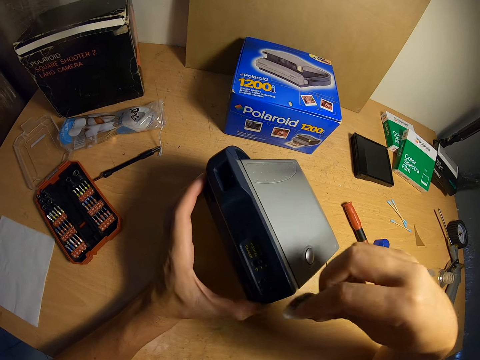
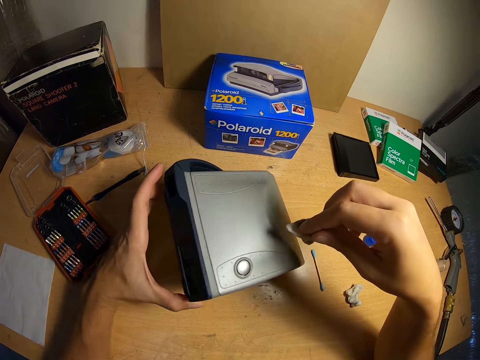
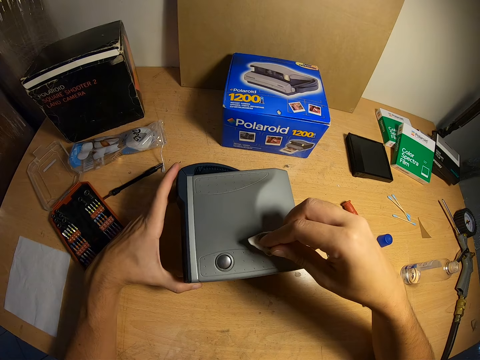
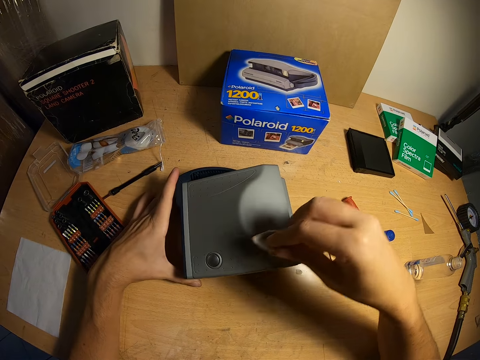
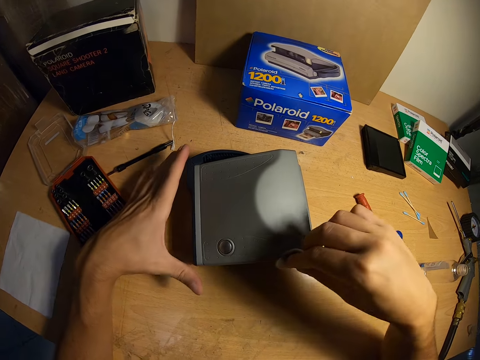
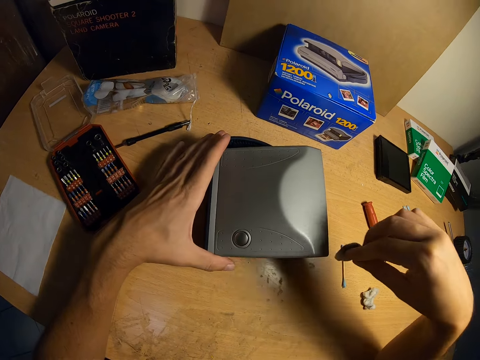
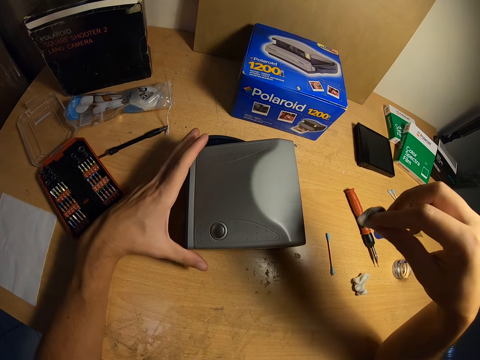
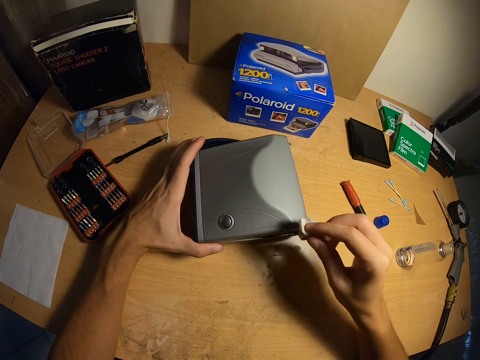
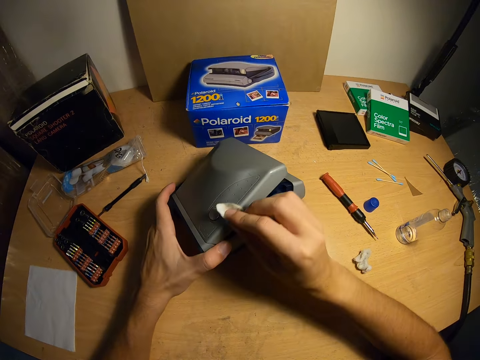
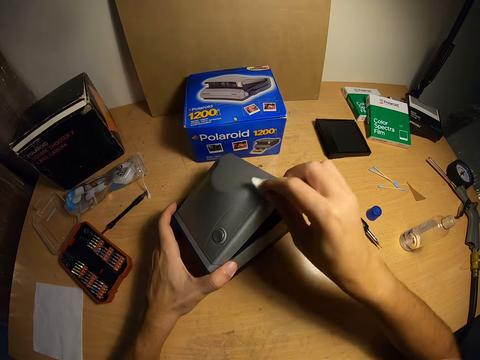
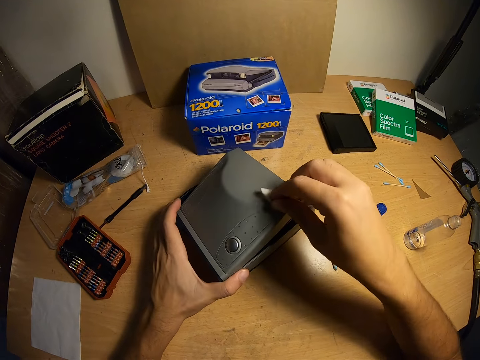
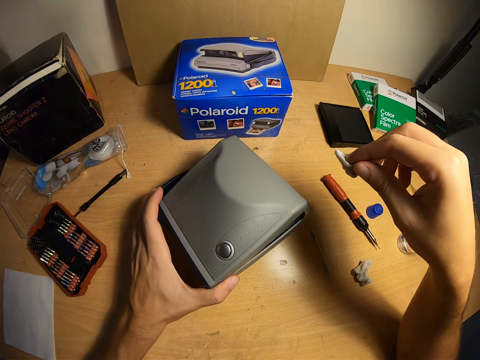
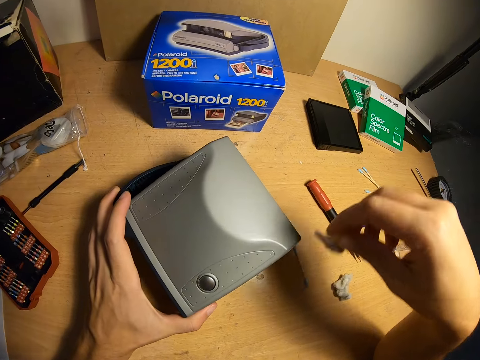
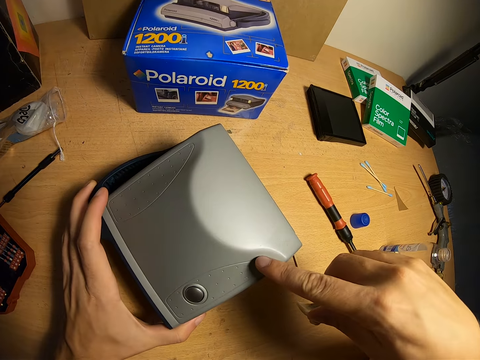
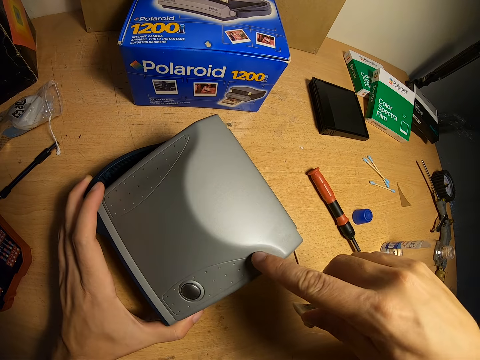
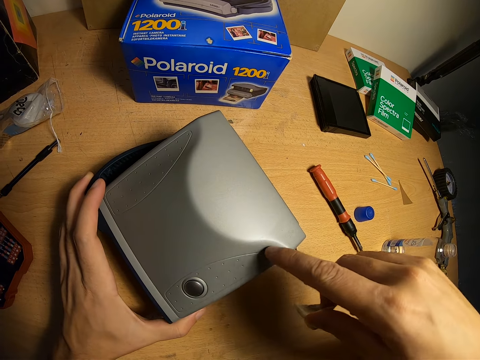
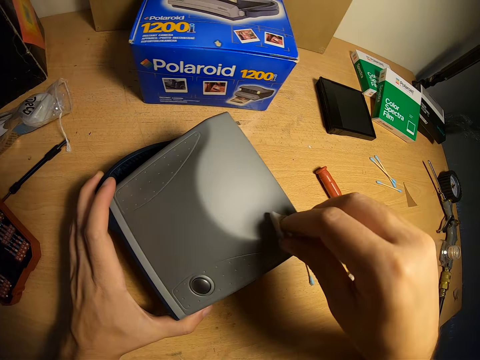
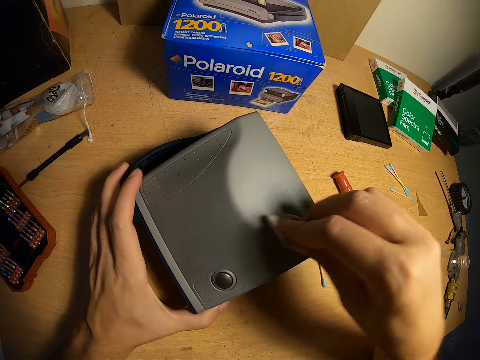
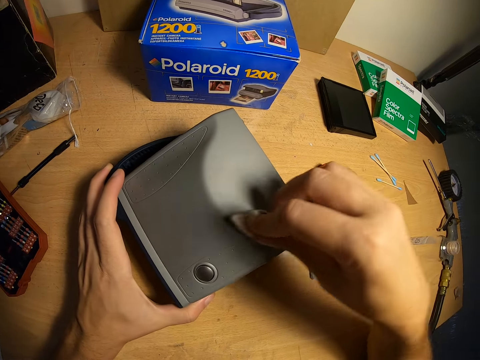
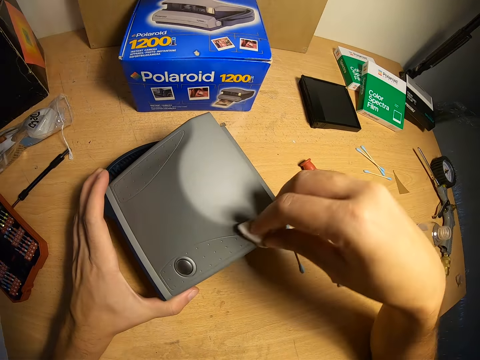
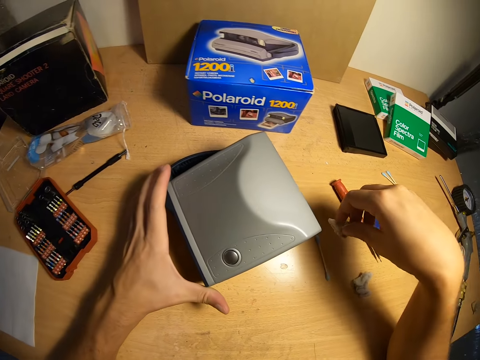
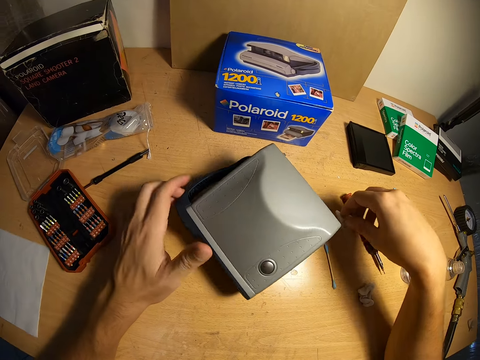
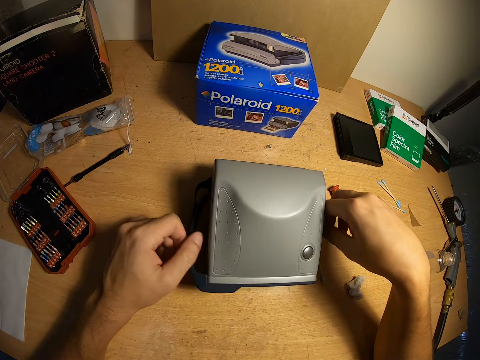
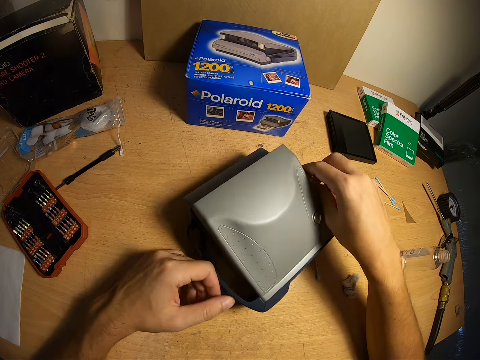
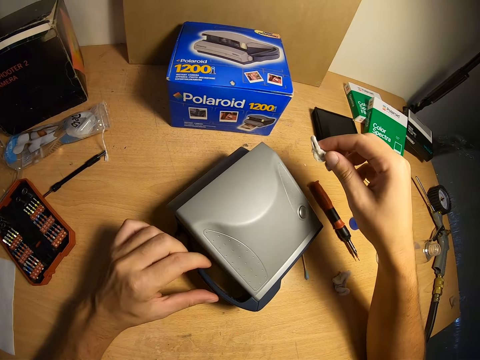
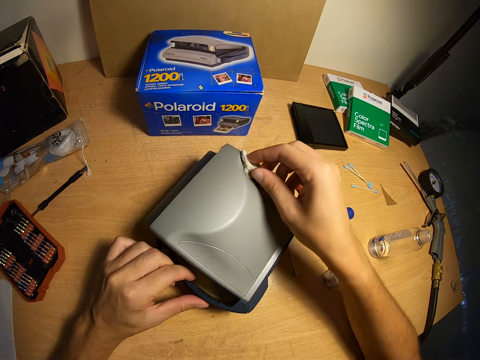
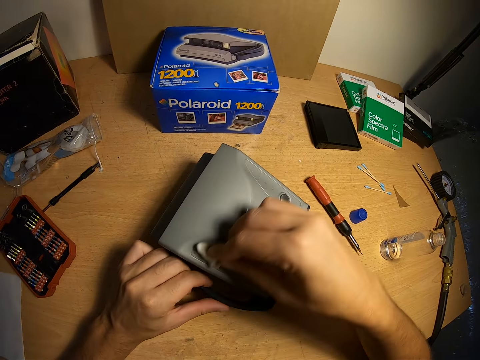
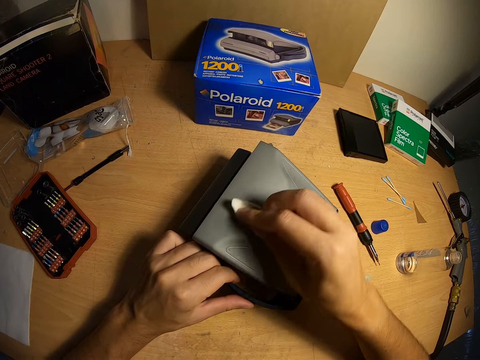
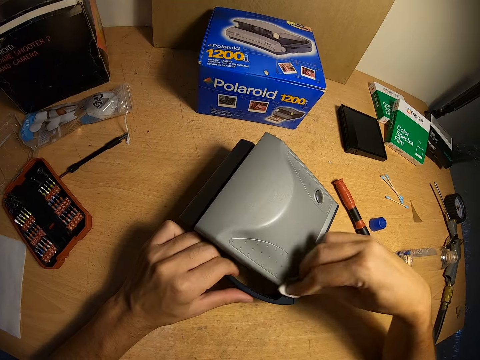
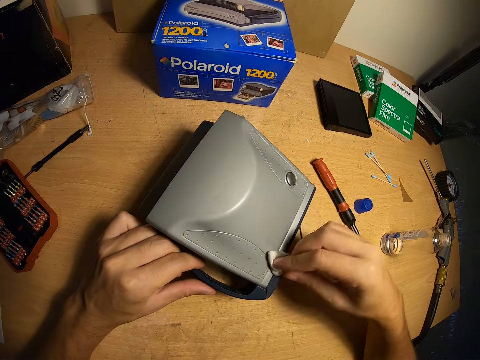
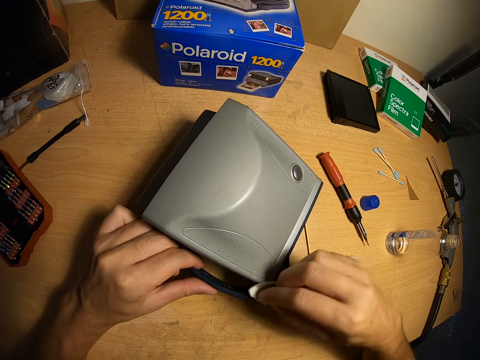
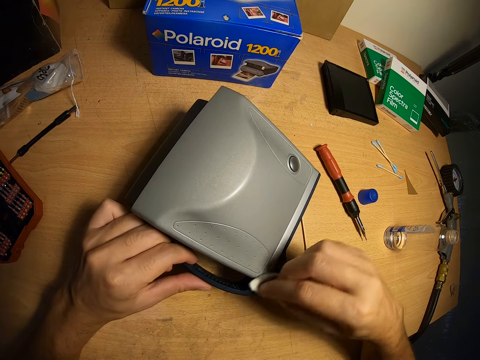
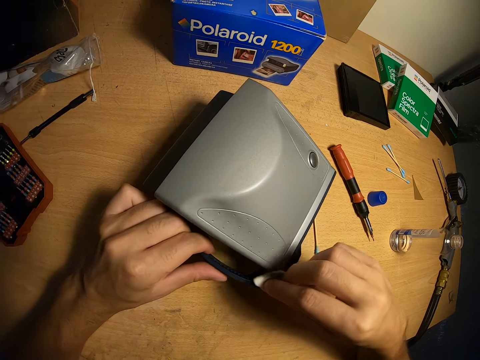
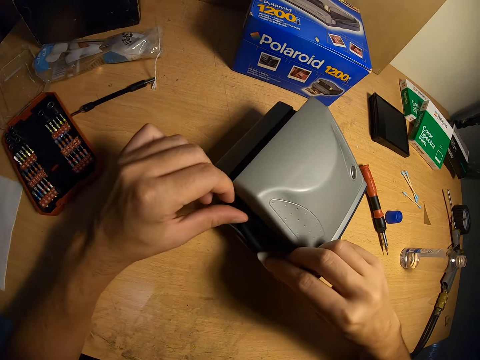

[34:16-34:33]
The camera wearer puts the polaroid camera down on the table. He cleans the top part of the camera with the cotton wool. He stops the cleaning of the camera. He raises the side of the camera and cleans the side of the camera. He stops the cleaning of the camera and drops down the camera. He looks at the camera. He wipes the camera with his hand. He checks the surface of the camera. He cleans the camera surface with the cotton wool. He stops the cleaning of the camera. He puts the cotton wool on the table. He turns the camera around. He cleans the camera surface with the cotton wool. He cleans the camera handle.

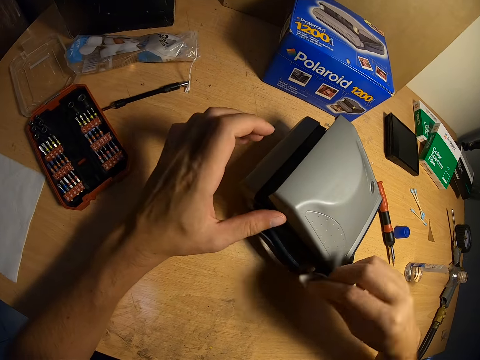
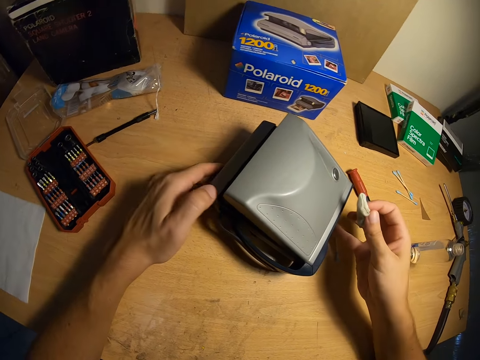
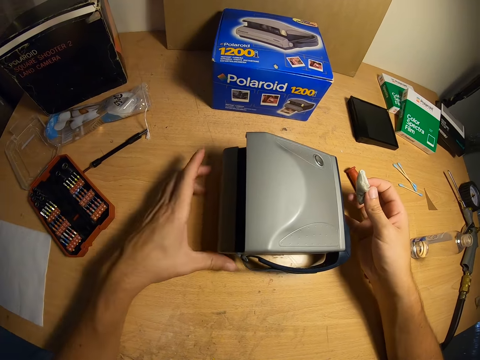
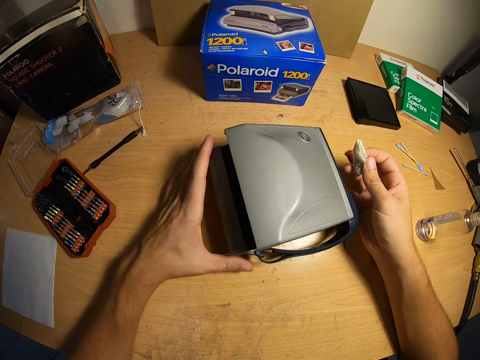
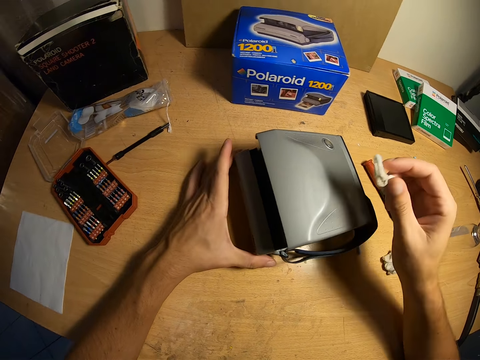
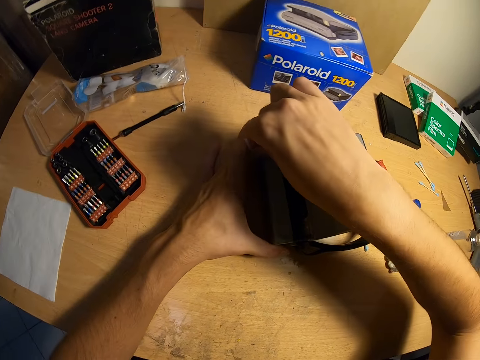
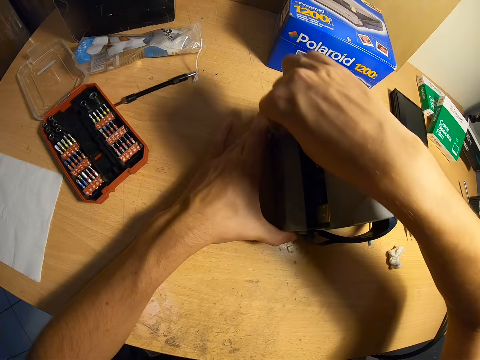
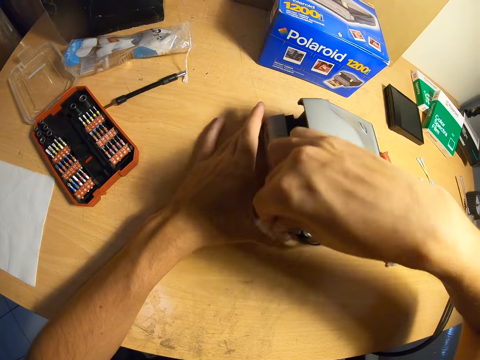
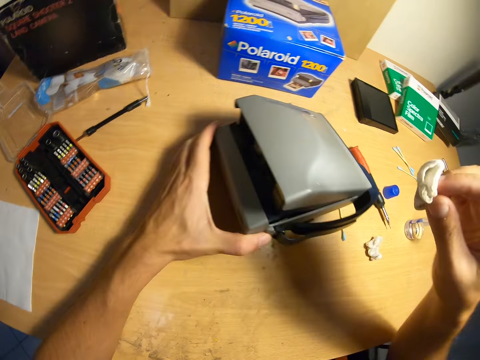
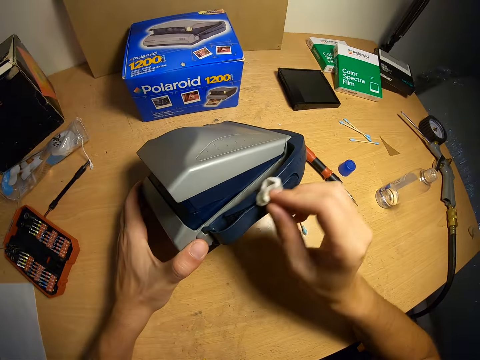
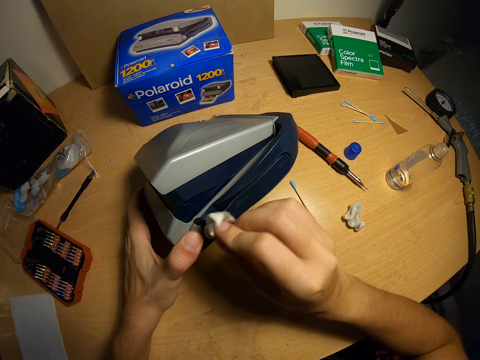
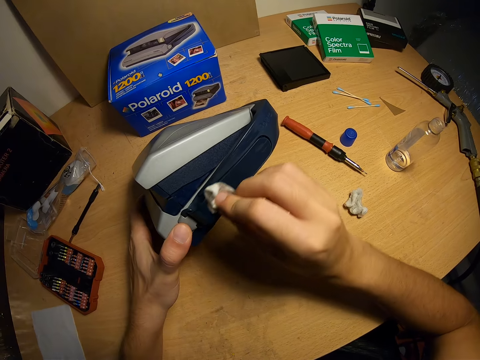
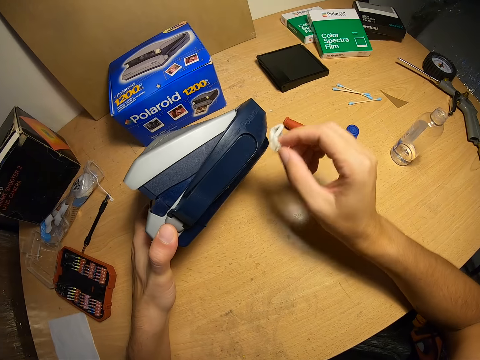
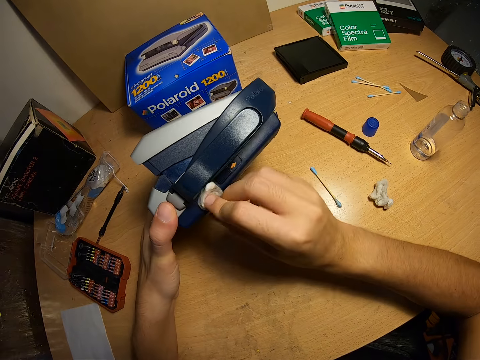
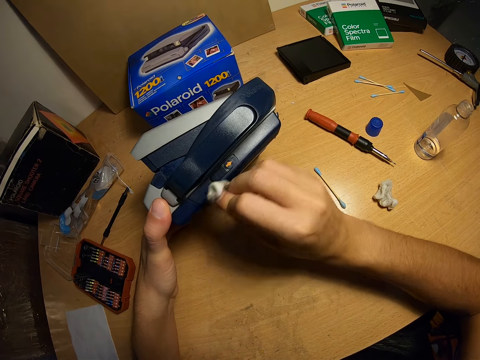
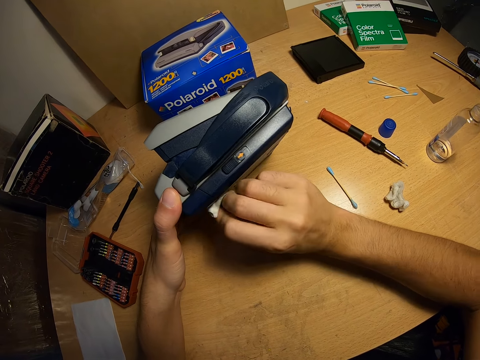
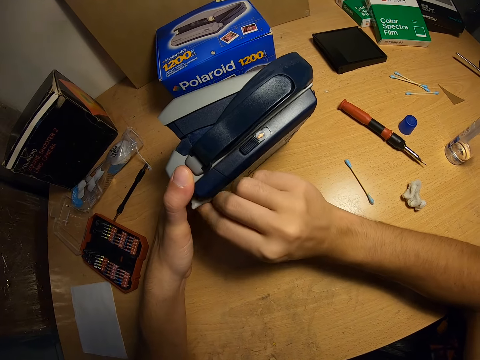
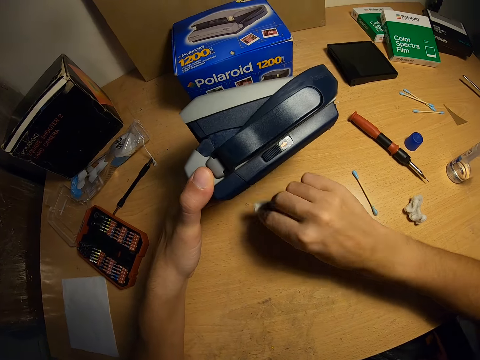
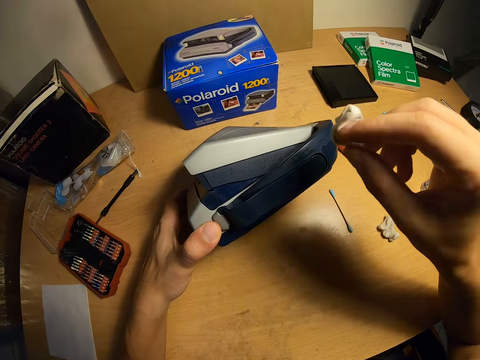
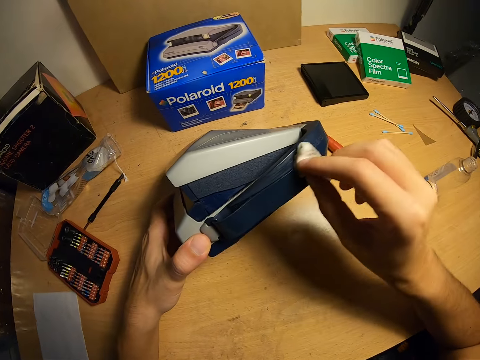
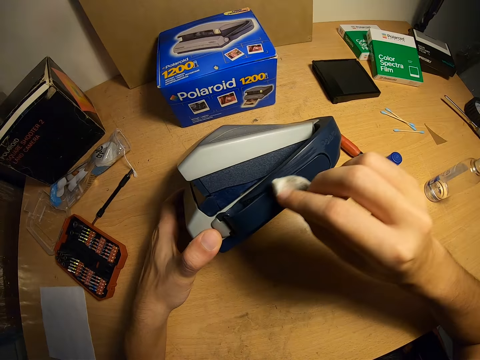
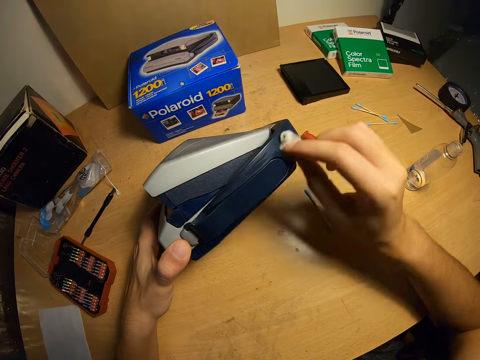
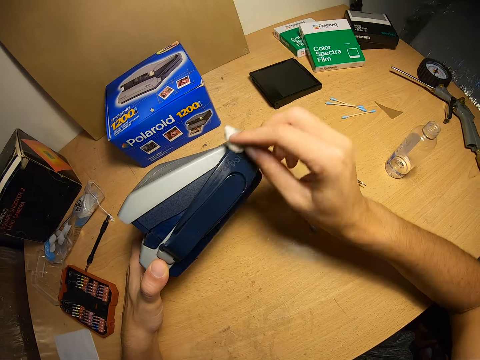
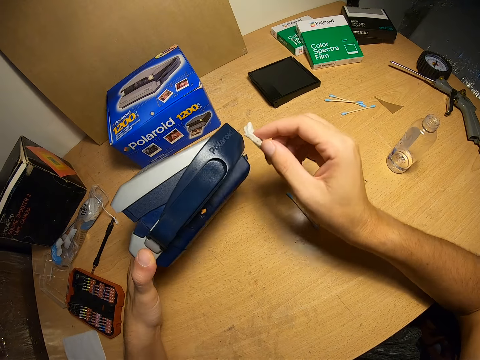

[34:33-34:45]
The camera wearer stops the cleaning of the camera handle. They turn the camera around. They clean the camera back with the cotton wool. They stop the cleaning of the camera back. They raise the side of the camera and clean the side of the camera. They stop the cleaning of the camera side. They clean the down part of the camera.
